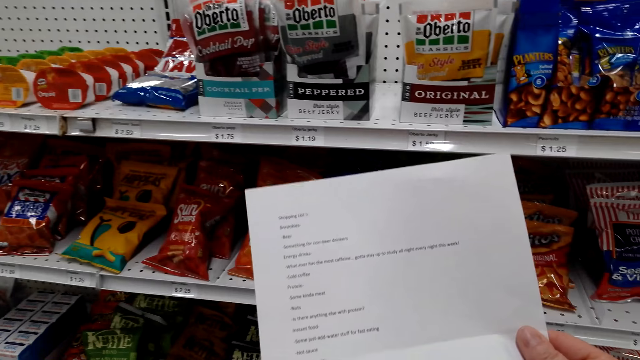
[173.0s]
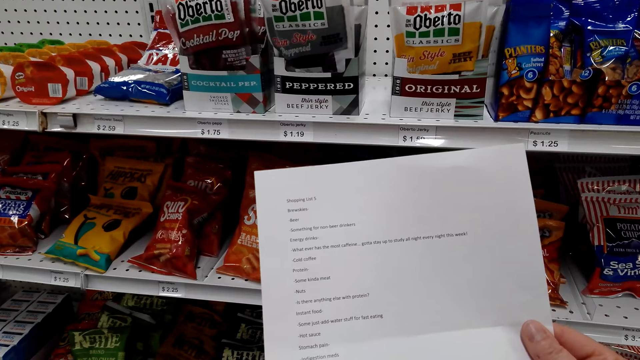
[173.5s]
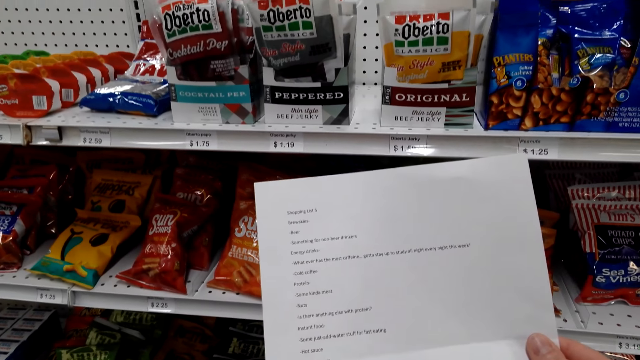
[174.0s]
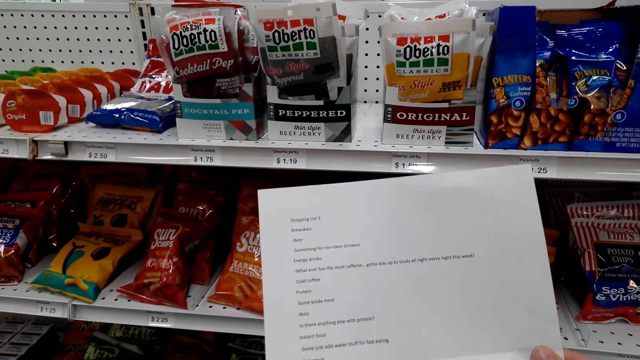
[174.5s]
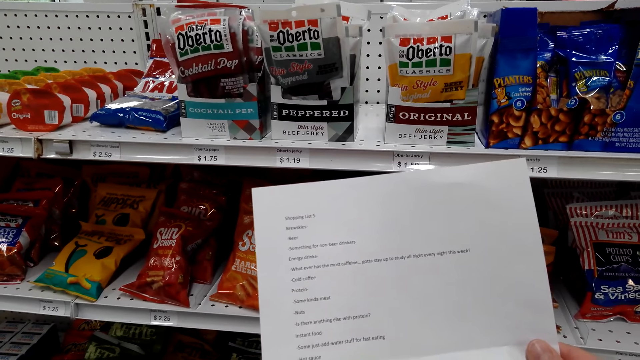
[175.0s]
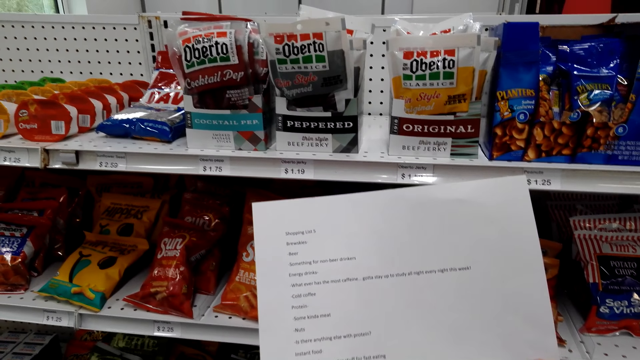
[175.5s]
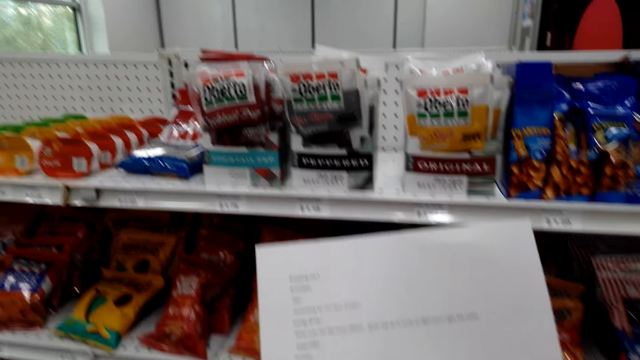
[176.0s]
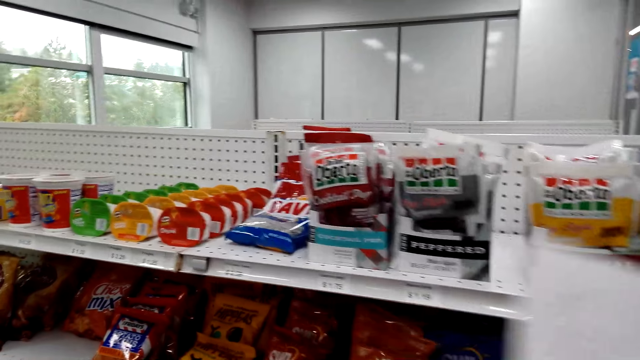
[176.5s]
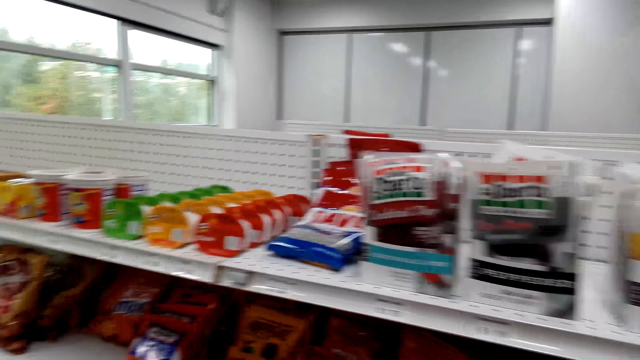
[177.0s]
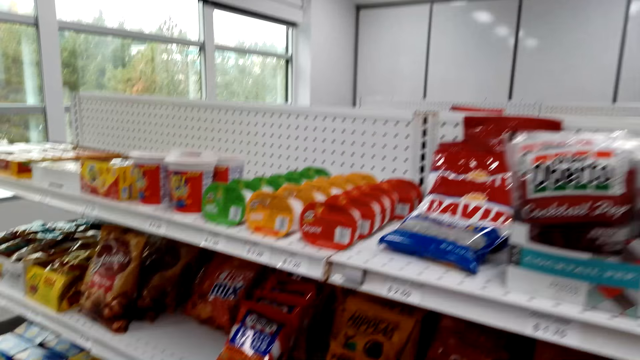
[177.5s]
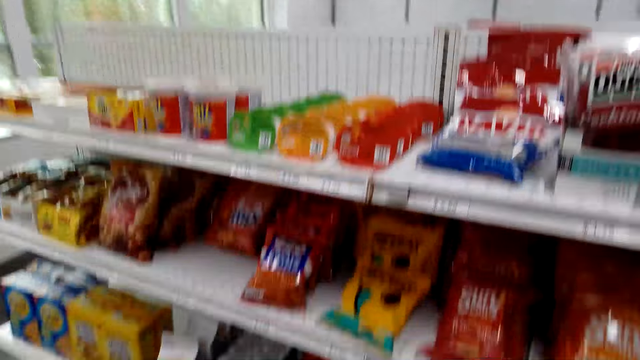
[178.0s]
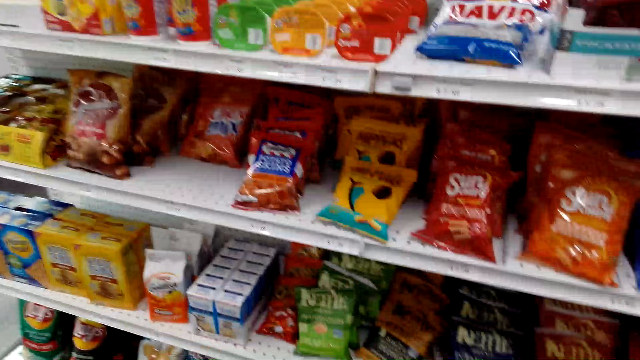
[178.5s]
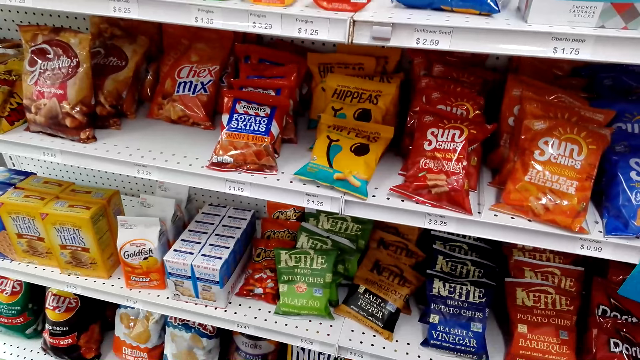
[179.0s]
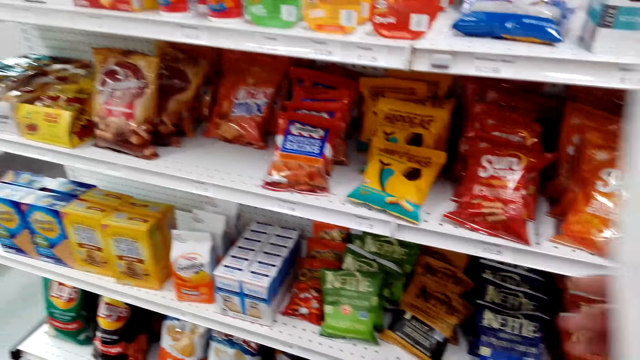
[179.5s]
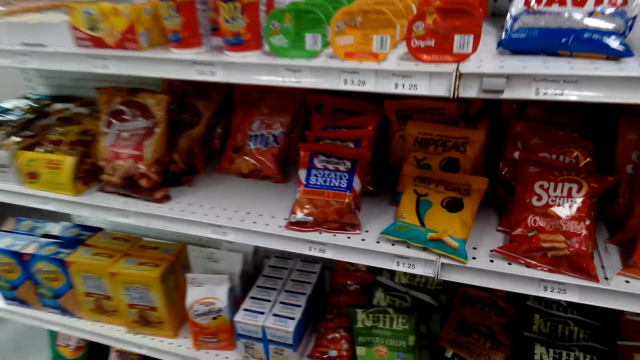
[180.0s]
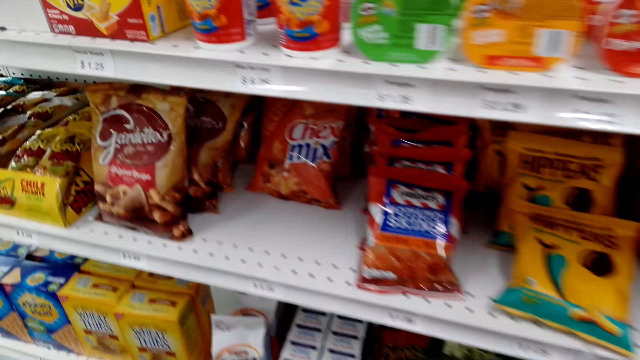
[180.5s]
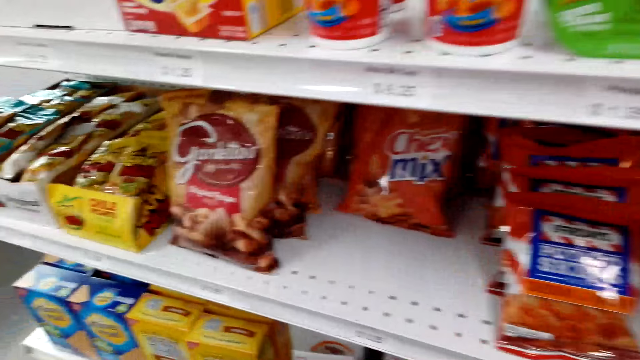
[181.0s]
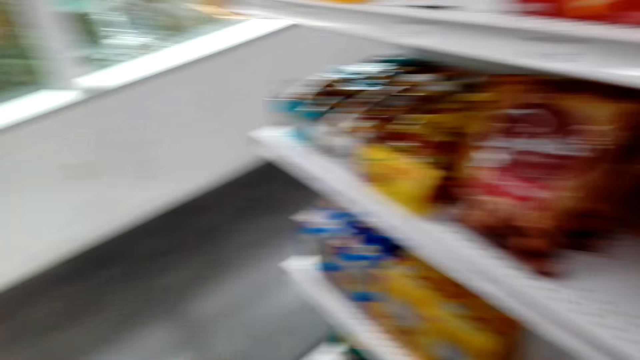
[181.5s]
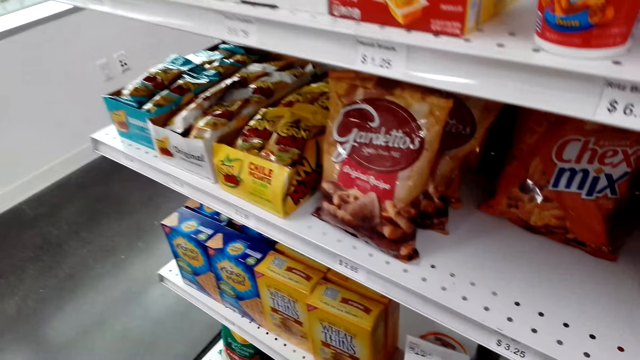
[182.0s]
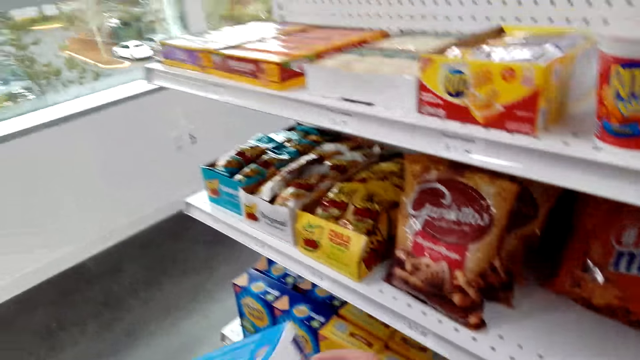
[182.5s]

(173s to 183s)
The camera wearer looks around. They look at the shelf.

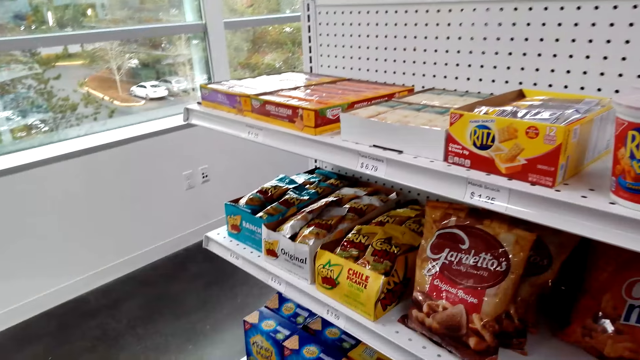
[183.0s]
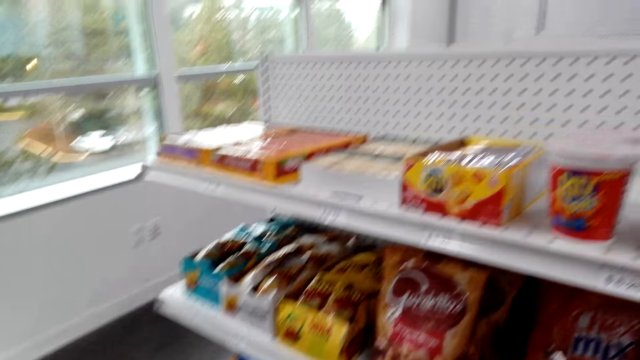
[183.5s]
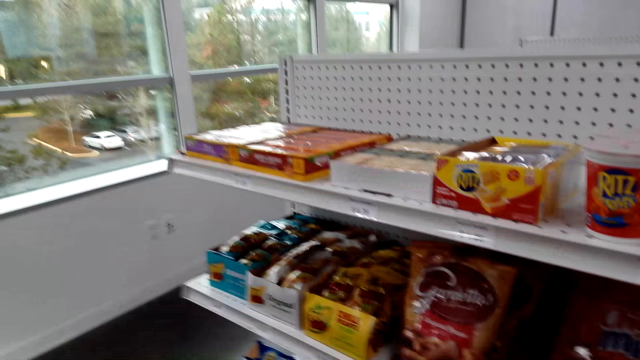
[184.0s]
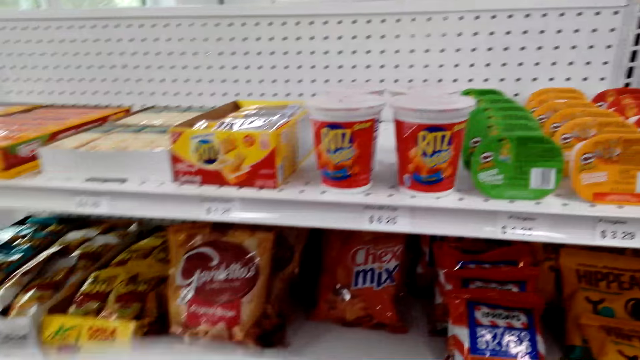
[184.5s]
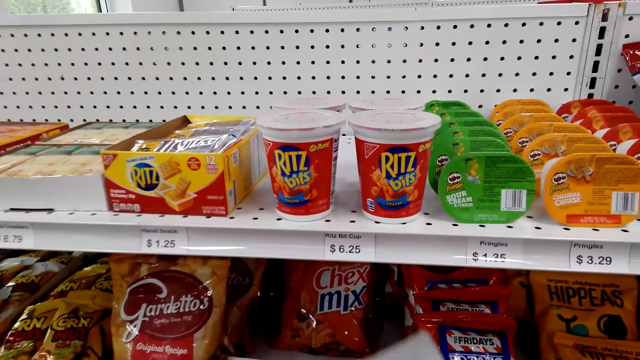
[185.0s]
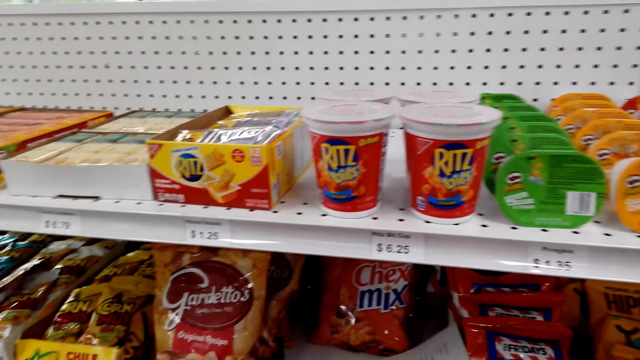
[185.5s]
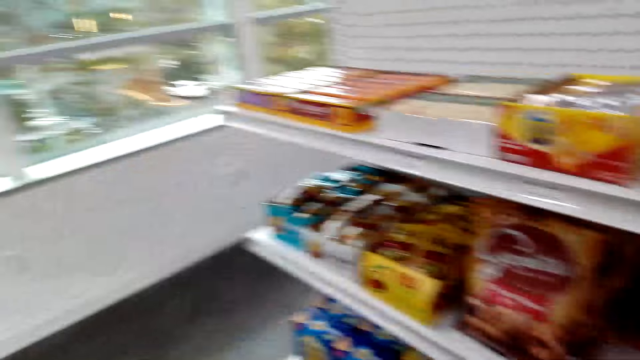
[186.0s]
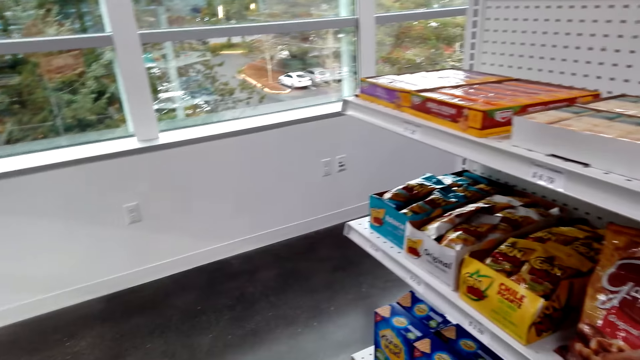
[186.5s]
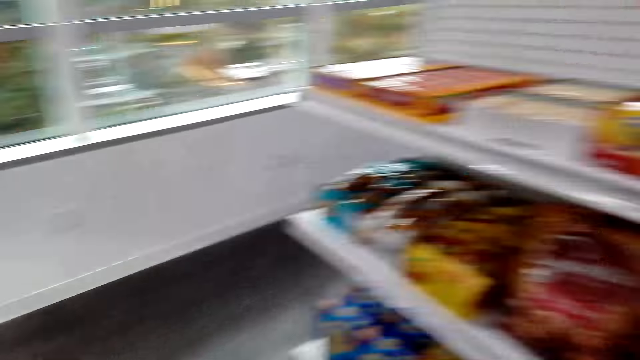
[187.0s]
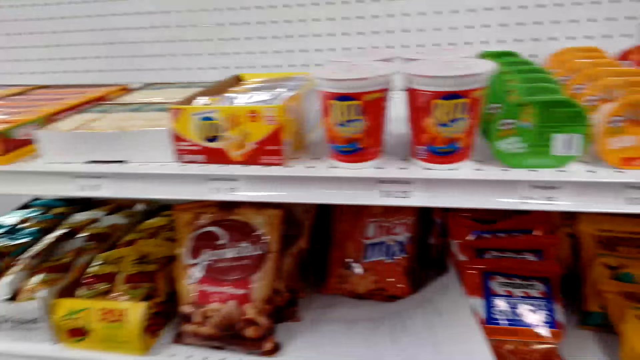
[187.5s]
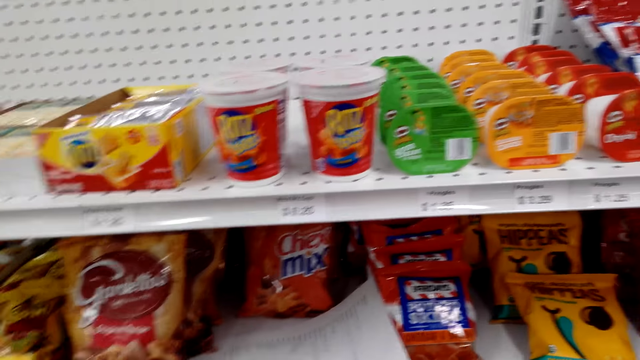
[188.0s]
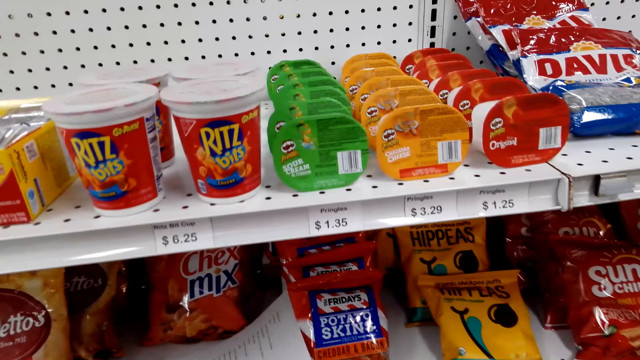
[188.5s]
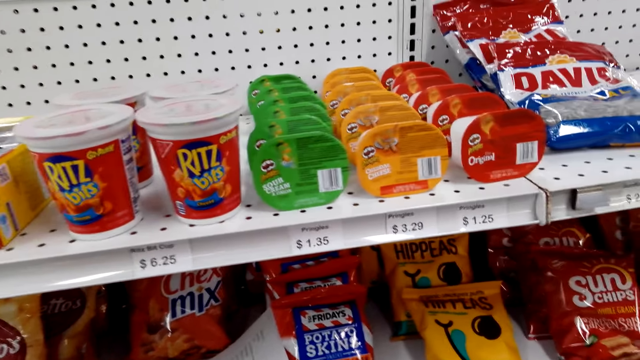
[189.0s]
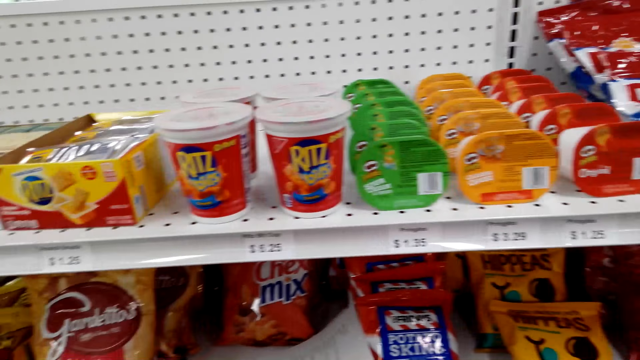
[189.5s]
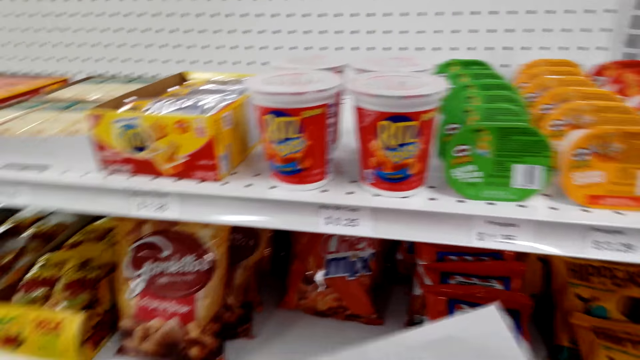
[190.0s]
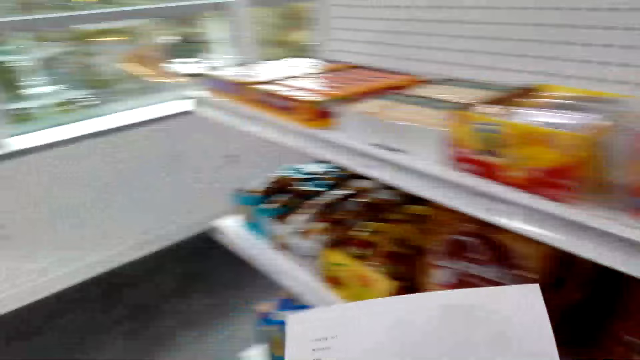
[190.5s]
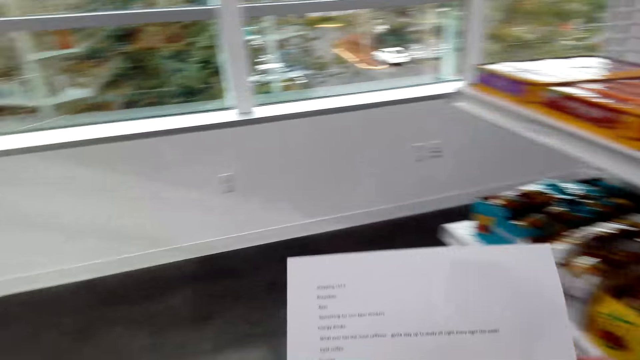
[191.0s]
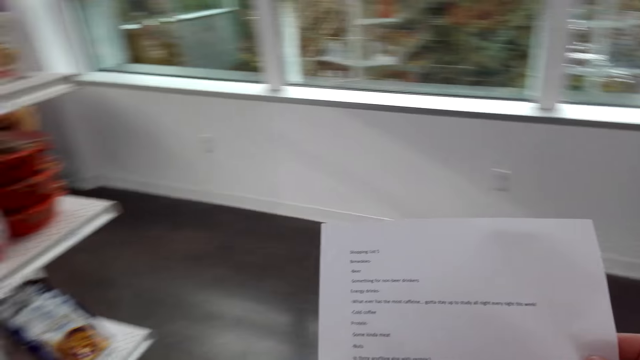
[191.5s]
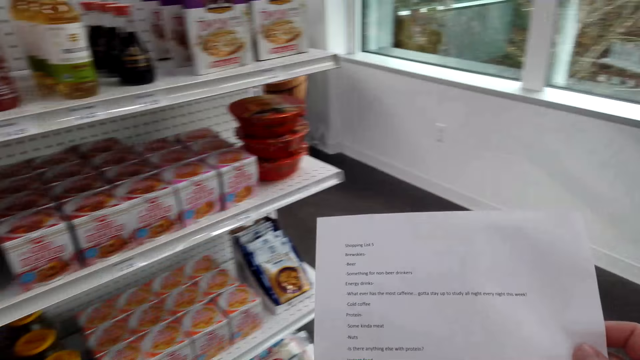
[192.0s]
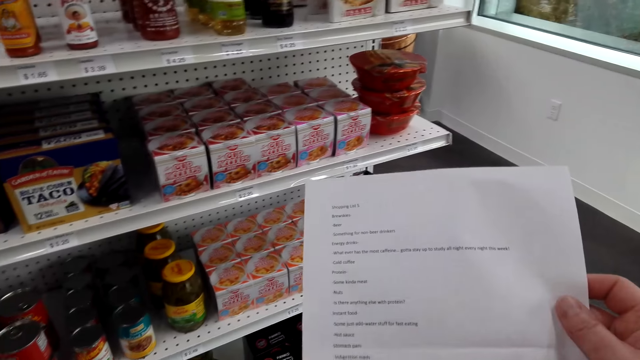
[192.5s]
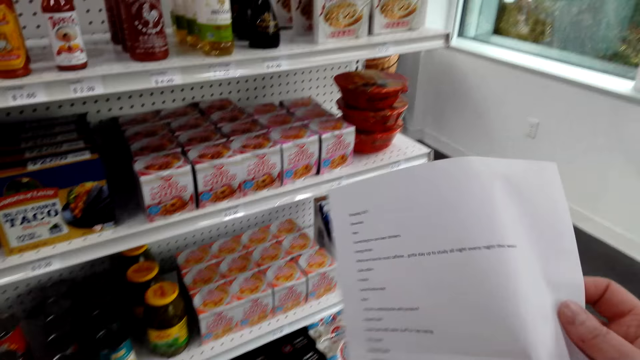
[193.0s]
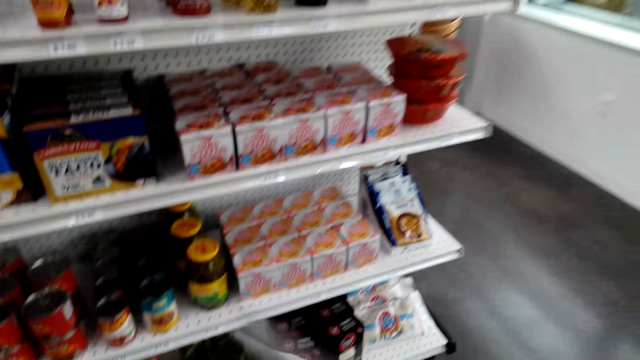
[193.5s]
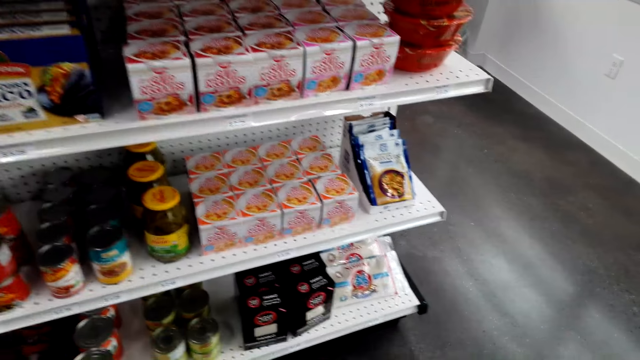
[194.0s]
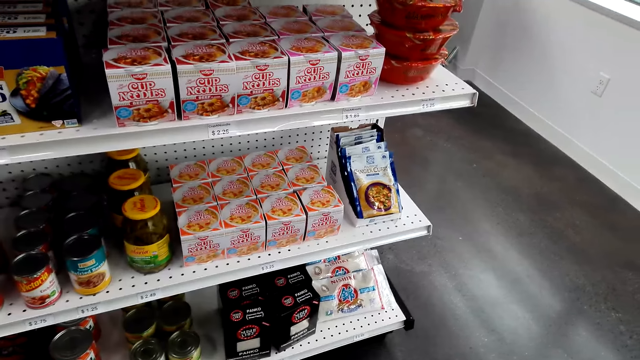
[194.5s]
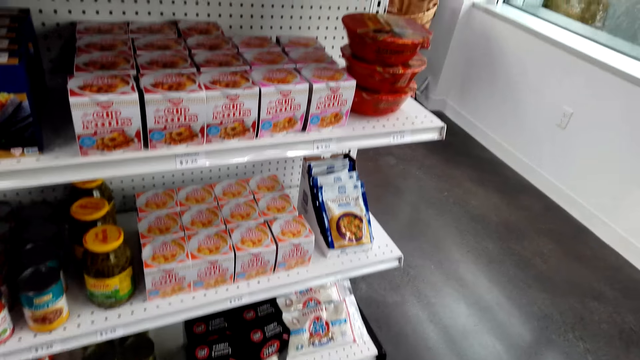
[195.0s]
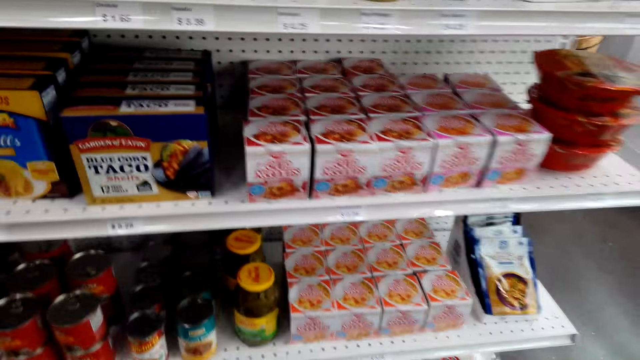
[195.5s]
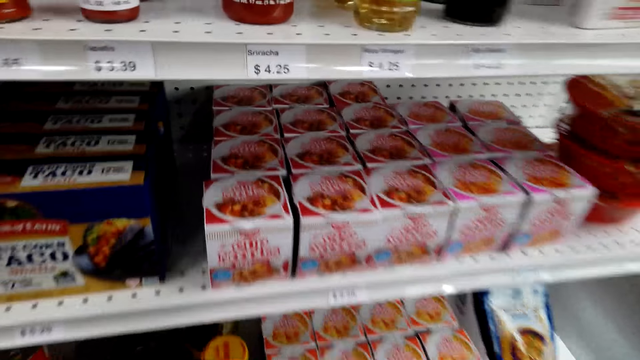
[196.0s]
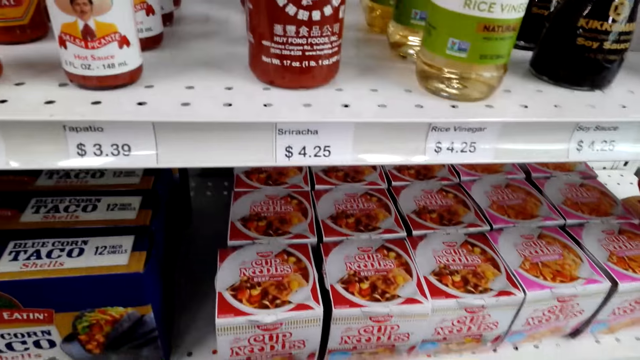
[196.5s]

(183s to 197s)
The camera wearer places the paper on the shelf. They look around, pick the paper, look at the shelf, read the paper, and walk in the supermarket. They look at the shelf again. They pass the paper to the left hand. They look at the shelf again.
